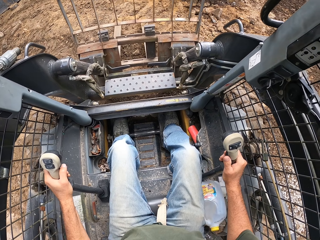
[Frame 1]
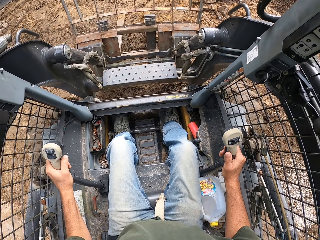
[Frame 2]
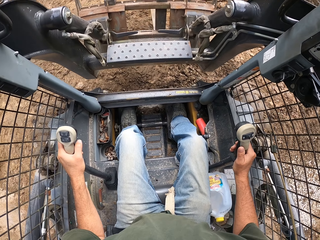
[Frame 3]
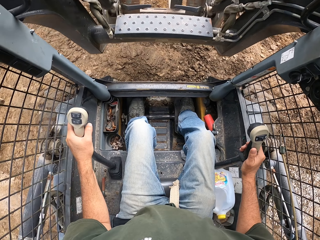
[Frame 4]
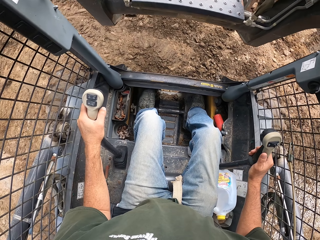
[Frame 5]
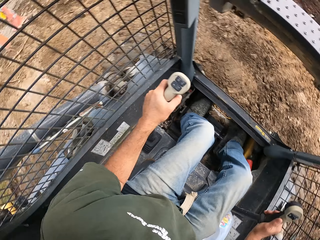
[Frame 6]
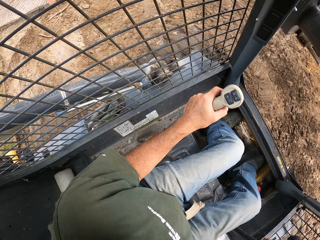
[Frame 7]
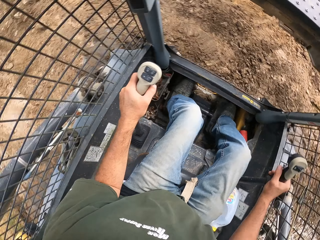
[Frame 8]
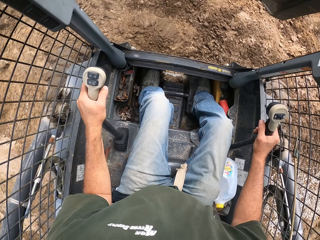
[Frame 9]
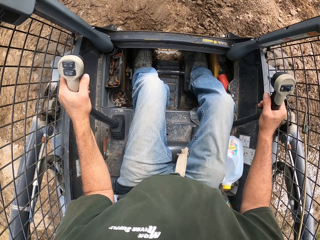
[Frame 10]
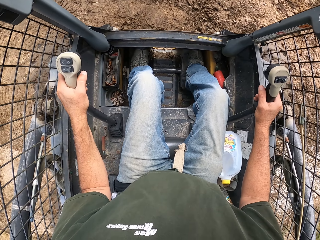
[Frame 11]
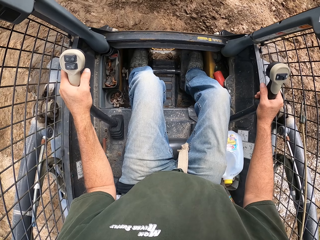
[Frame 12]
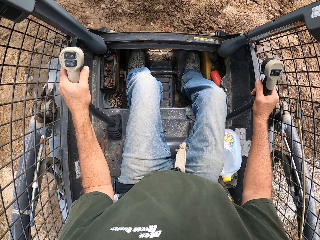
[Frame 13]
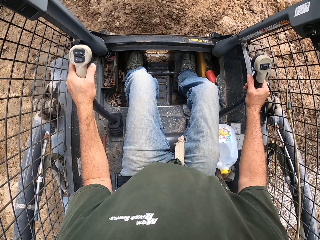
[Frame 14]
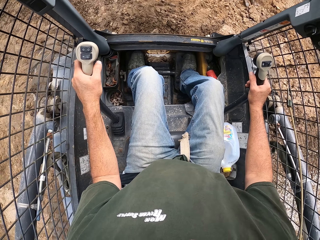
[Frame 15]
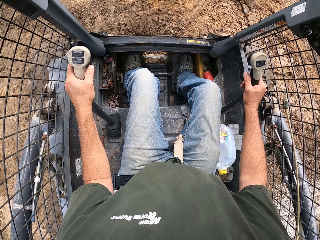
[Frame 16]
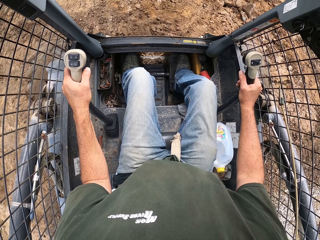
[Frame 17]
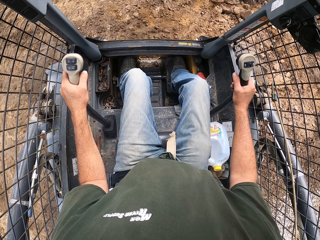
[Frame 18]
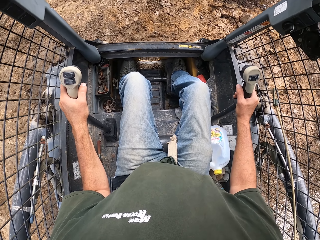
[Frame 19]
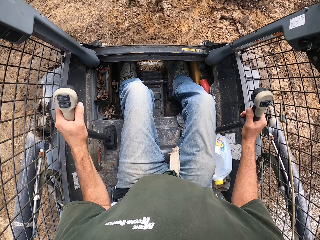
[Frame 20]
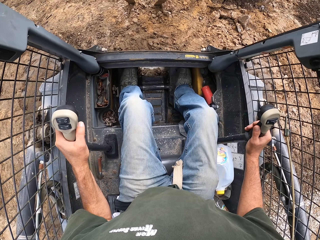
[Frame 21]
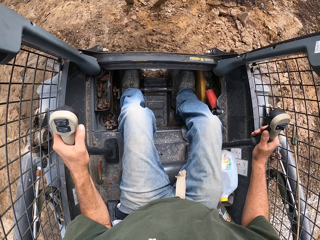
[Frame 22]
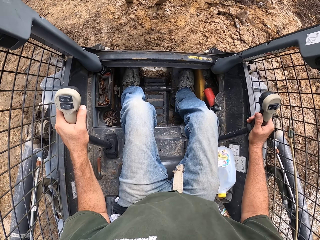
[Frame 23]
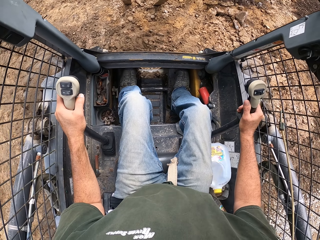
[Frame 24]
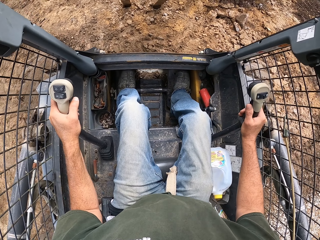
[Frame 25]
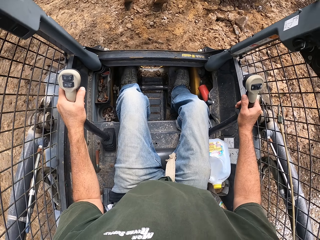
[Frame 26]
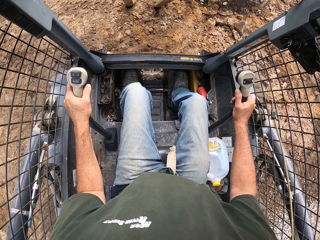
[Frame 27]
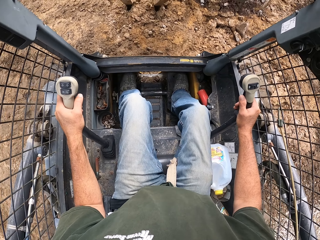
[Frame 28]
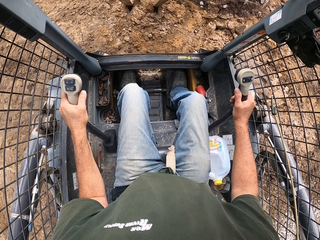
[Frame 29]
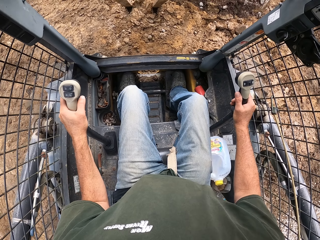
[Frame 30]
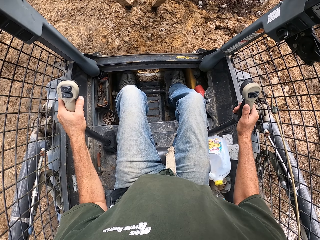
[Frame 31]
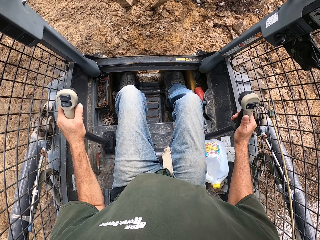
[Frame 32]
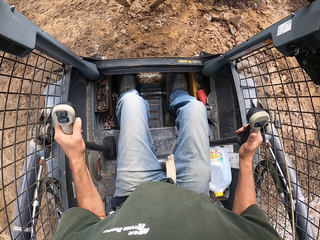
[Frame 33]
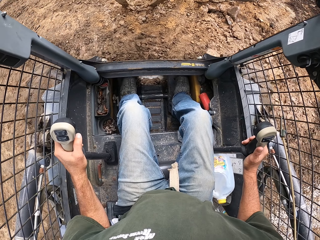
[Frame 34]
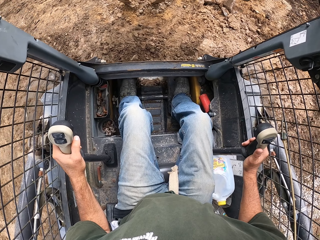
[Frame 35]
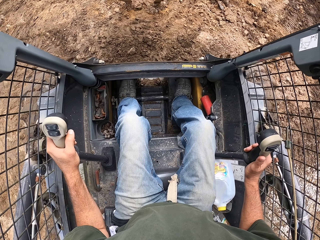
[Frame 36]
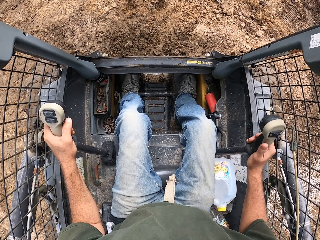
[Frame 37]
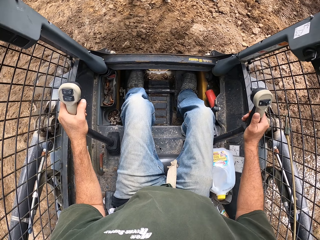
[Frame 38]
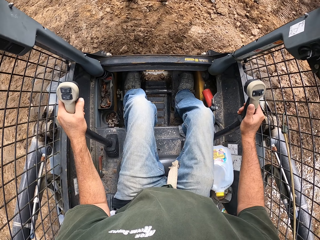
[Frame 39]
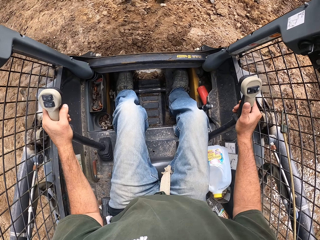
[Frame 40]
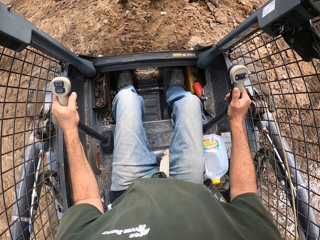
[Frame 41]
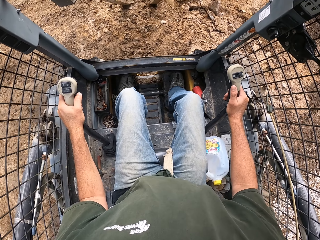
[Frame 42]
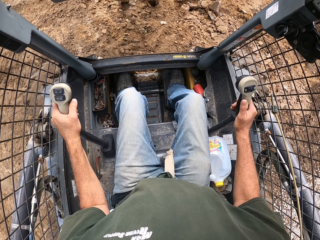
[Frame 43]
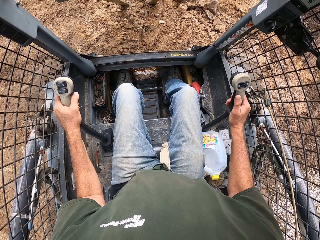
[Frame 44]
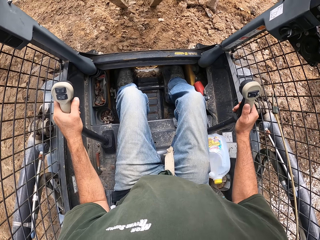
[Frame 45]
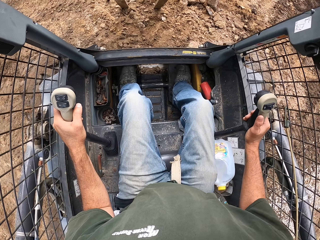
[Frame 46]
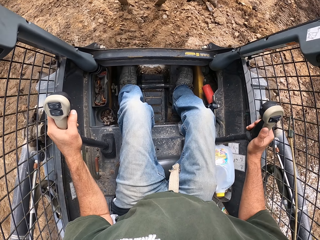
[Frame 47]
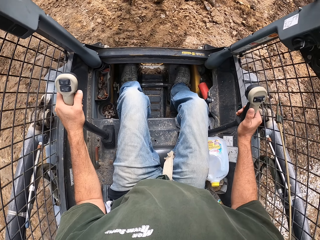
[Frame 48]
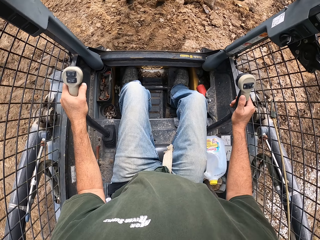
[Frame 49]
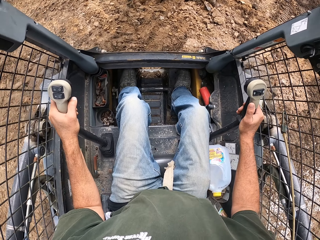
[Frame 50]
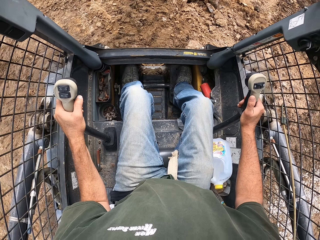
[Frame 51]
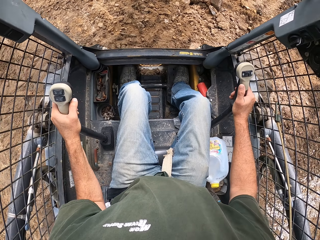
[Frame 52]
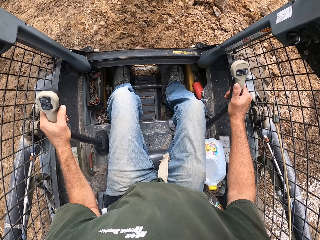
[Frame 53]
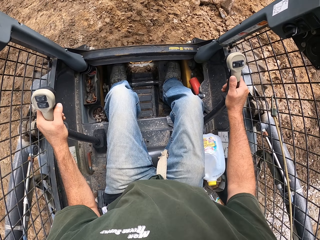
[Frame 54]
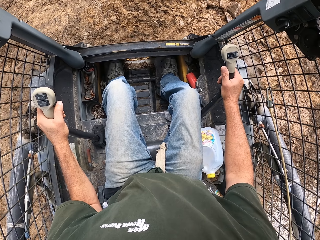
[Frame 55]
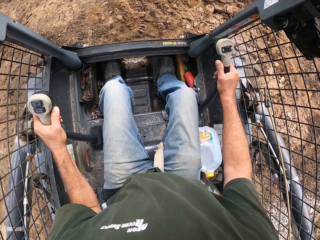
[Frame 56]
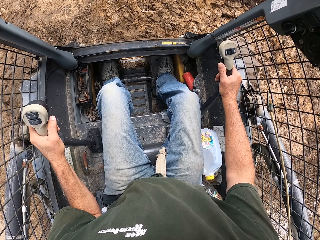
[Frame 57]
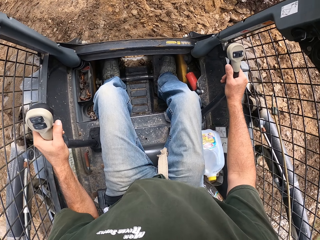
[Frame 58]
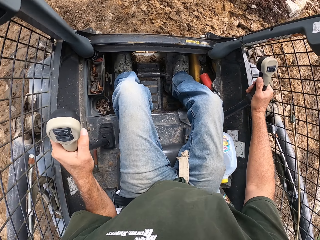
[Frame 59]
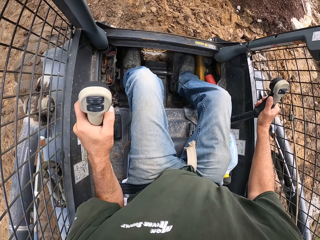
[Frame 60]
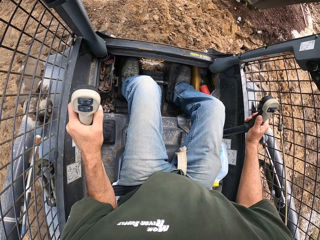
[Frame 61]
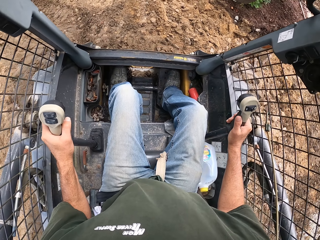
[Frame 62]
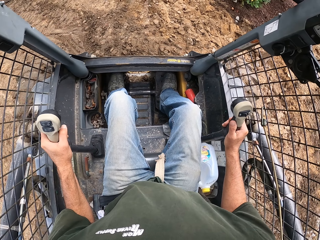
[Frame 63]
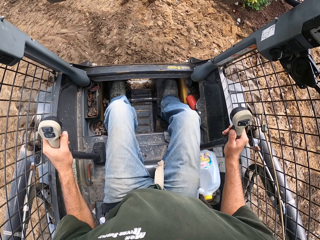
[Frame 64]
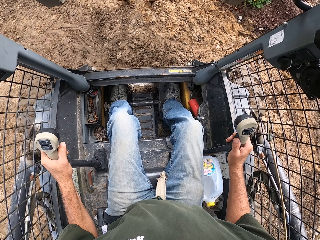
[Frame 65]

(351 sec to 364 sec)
The camera wearer lifts the bucket on the laser land leveler. They look around. They drive the laser land leveler. They levelize the soil on the ground. They reverse the laser land leveler. They drive the laser land leveler. They reverse the laser land leveler. They turn a corner.

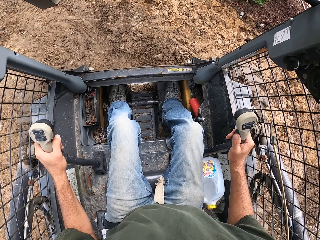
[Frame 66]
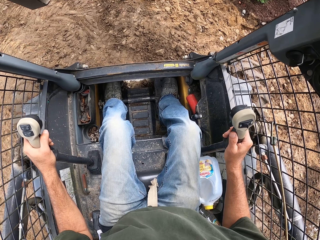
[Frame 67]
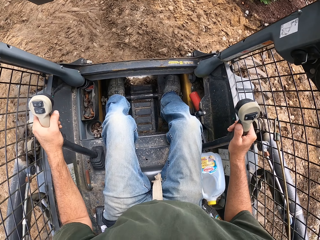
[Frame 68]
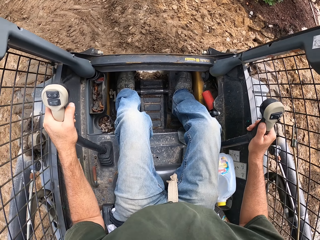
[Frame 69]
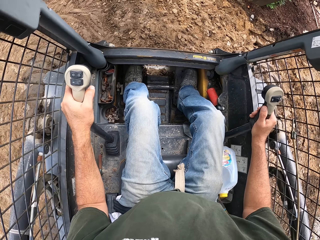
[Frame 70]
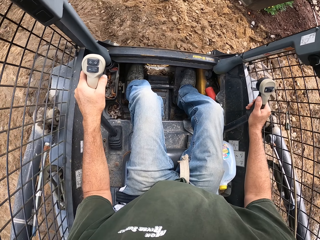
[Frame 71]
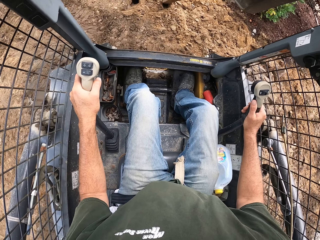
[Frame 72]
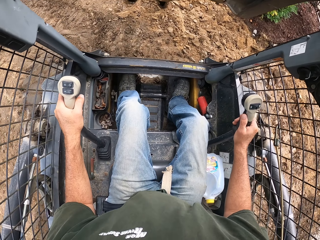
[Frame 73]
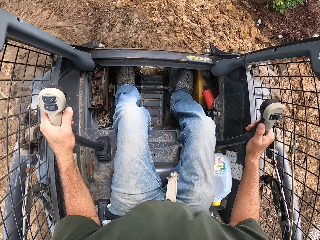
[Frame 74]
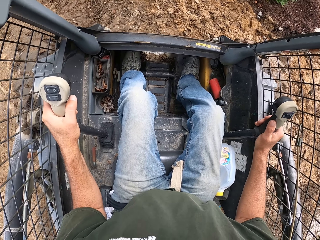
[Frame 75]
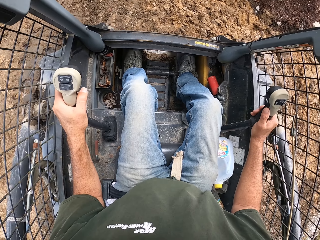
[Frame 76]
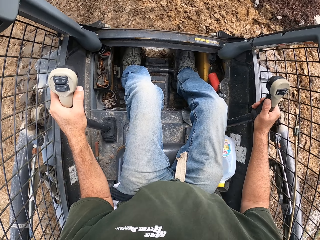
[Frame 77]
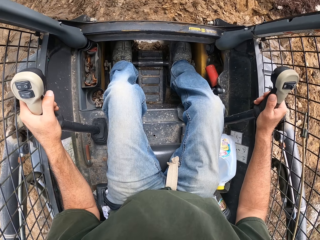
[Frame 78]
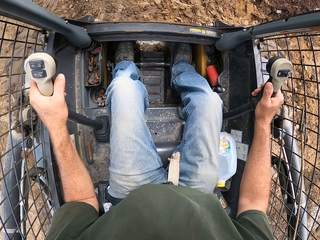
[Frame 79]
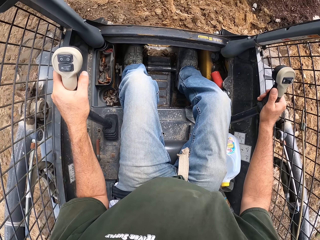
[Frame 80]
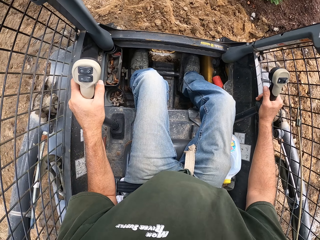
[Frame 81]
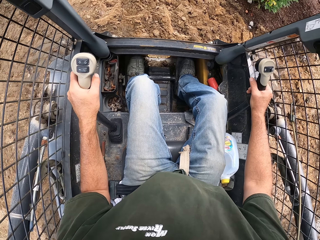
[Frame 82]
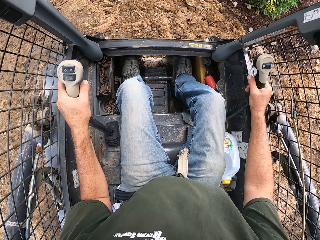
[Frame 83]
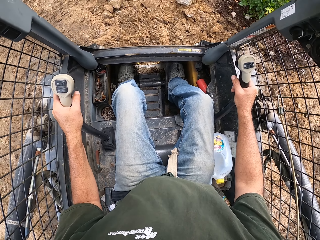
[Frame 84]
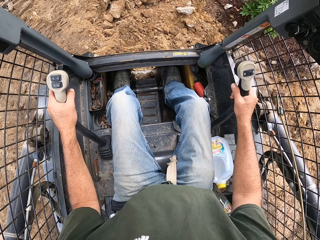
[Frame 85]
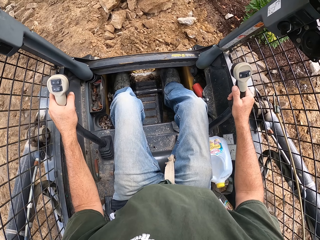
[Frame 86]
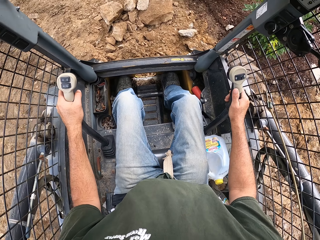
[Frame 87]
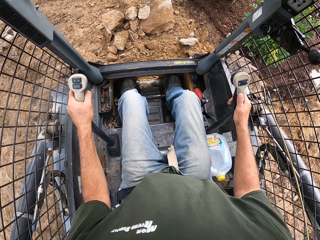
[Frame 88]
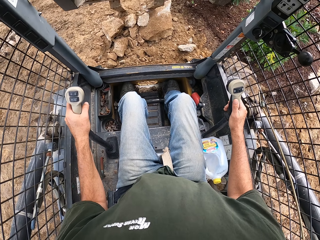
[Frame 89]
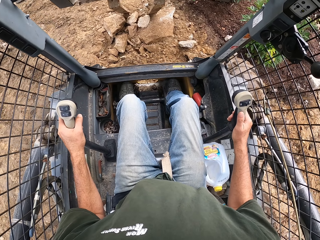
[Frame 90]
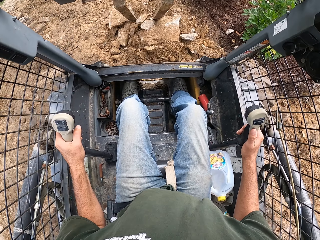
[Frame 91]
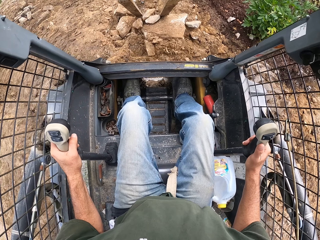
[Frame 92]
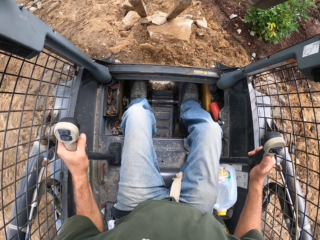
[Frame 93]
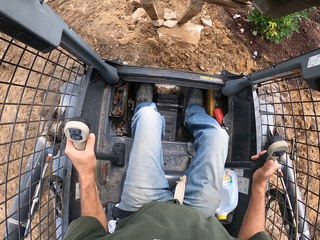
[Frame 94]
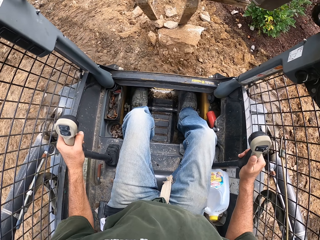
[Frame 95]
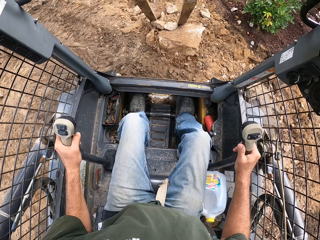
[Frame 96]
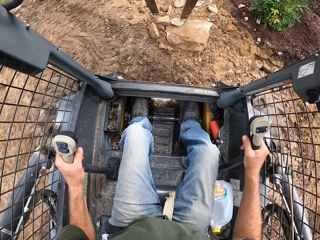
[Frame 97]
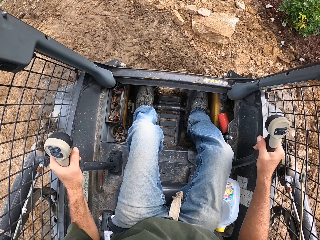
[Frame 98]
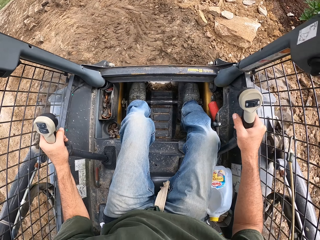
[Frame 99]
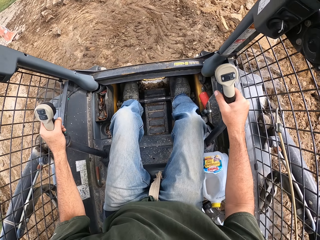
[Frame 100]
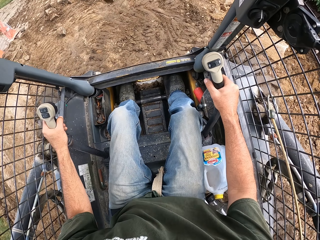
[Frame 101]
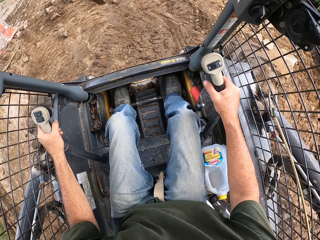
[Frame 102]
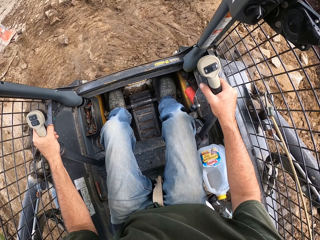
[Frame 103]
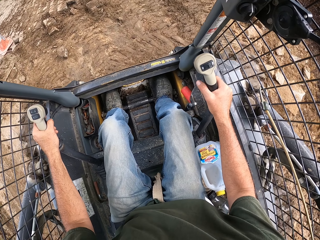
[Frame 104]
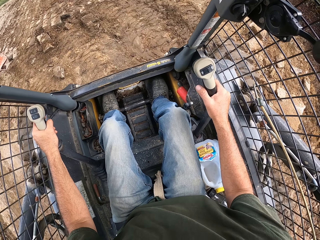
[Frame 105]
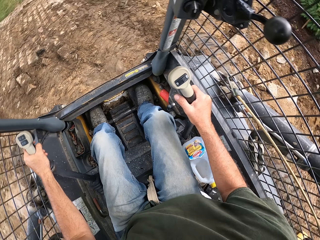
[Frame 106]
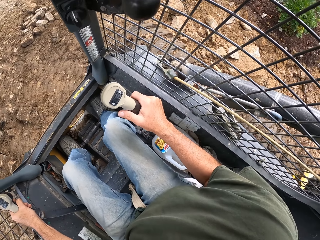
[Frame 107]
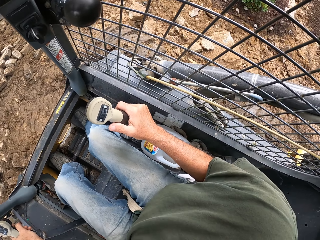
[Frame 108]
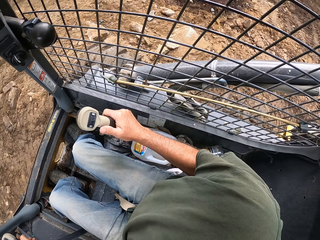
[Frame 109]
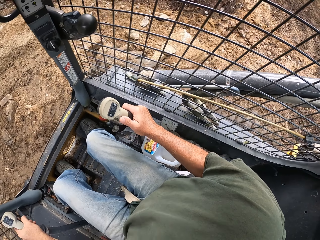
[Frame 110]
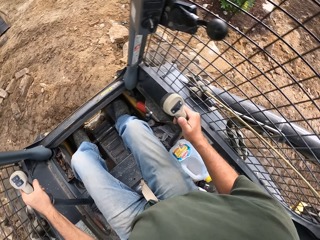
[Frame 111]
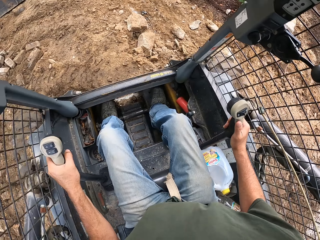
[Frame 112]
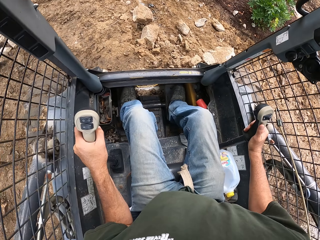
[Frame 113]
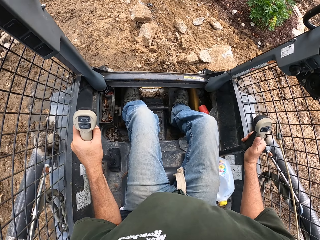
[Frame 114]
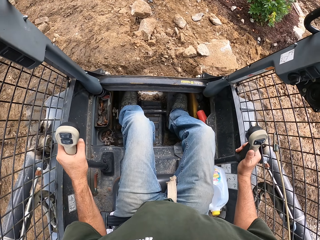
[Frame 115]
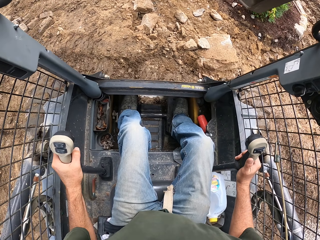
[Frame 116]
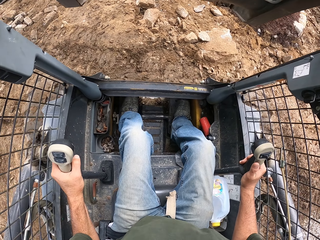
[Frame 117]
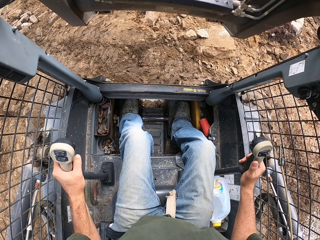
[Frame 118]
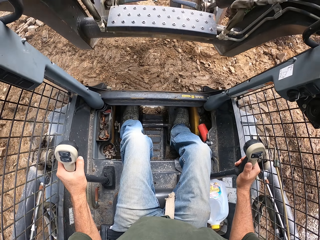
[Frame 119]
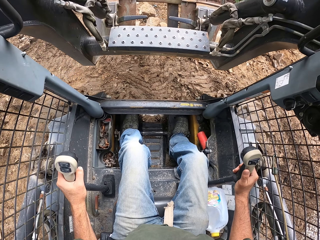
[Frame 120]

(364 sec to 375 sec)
The camera wearer reverses the laser land leveler. They drive the laser land leveler. They reverse the laser land leveler. They drive the laser land leveler. They turn an excavator. They look around. They reverse the laser land leveler. They move the excavator.
